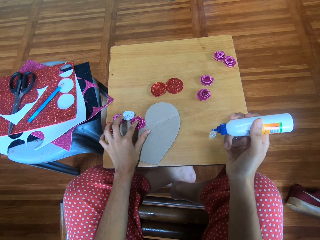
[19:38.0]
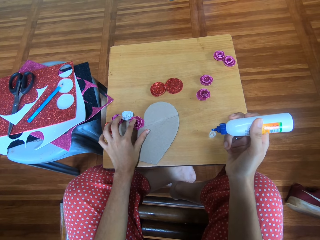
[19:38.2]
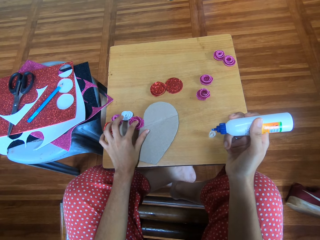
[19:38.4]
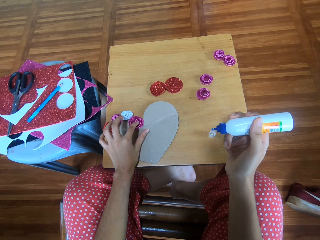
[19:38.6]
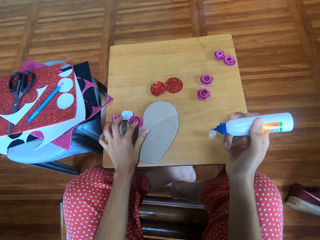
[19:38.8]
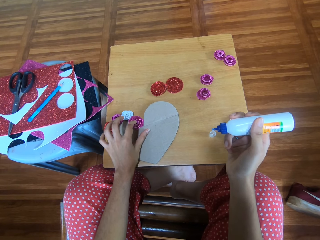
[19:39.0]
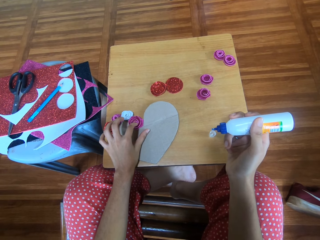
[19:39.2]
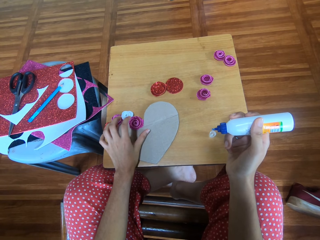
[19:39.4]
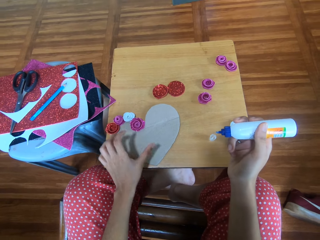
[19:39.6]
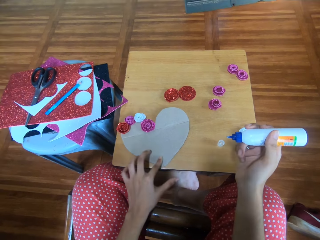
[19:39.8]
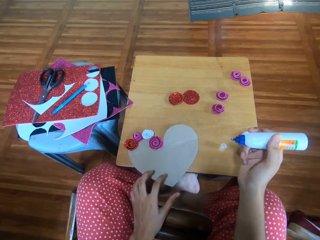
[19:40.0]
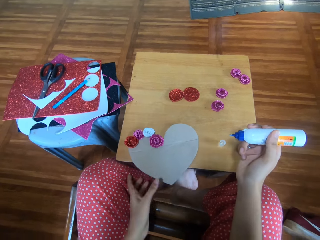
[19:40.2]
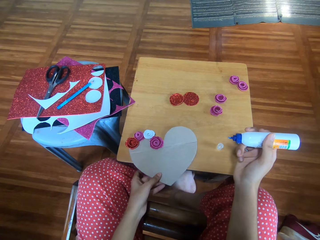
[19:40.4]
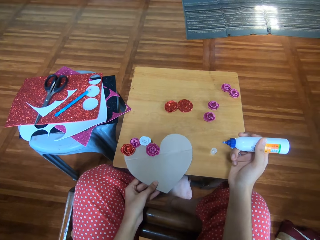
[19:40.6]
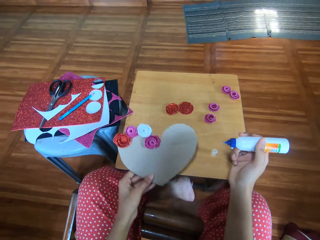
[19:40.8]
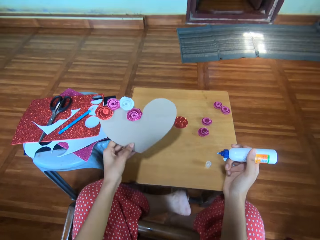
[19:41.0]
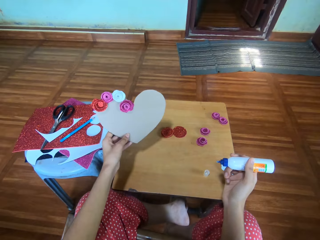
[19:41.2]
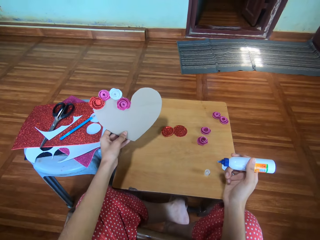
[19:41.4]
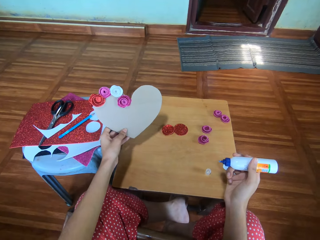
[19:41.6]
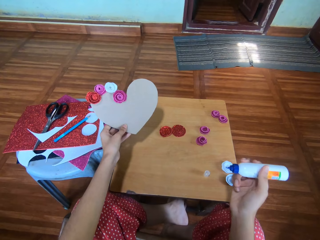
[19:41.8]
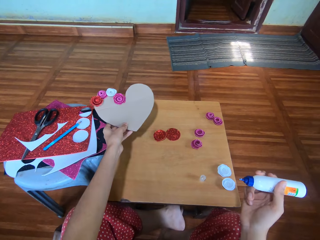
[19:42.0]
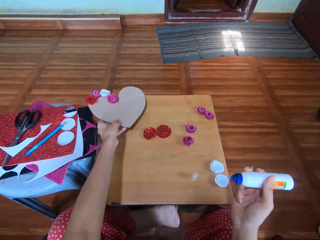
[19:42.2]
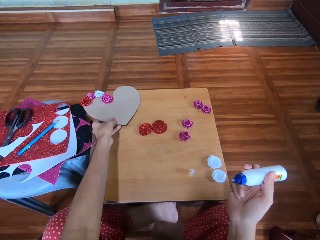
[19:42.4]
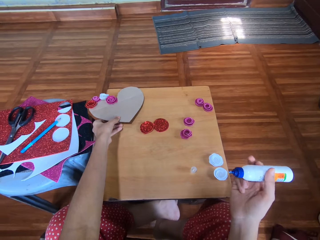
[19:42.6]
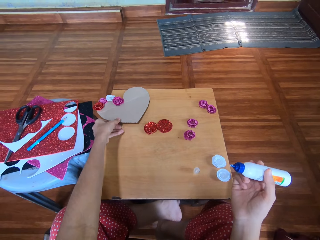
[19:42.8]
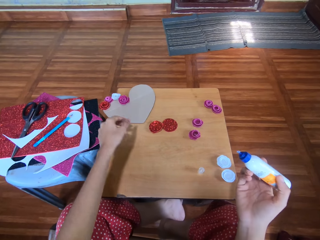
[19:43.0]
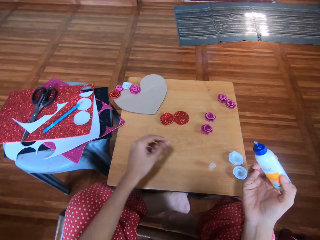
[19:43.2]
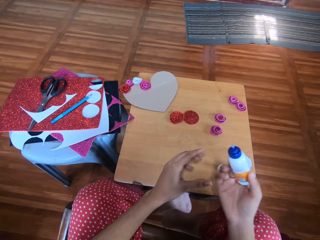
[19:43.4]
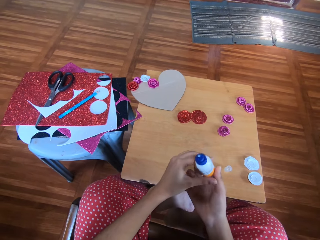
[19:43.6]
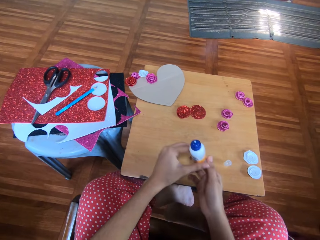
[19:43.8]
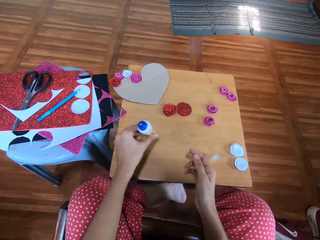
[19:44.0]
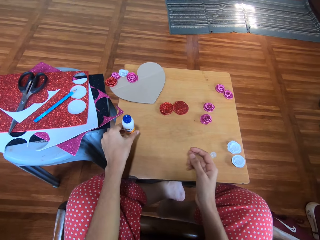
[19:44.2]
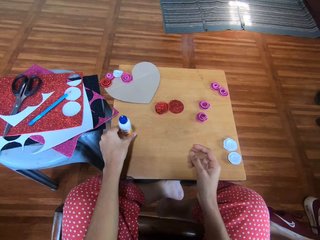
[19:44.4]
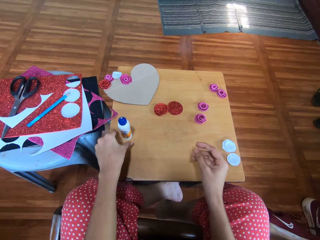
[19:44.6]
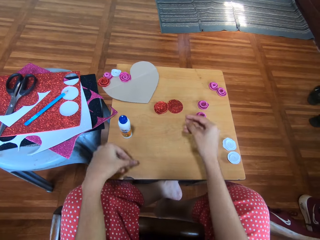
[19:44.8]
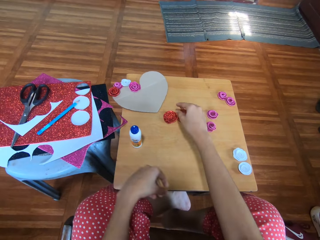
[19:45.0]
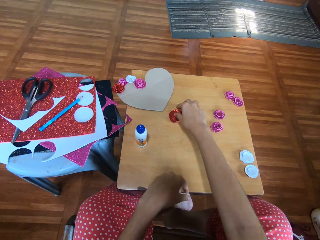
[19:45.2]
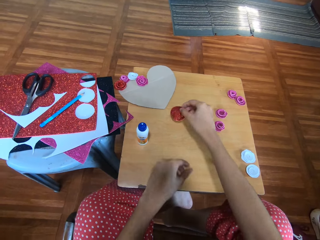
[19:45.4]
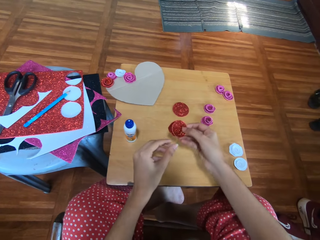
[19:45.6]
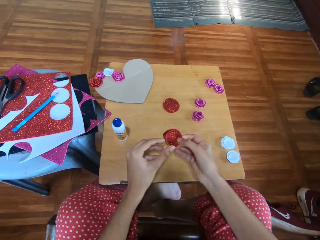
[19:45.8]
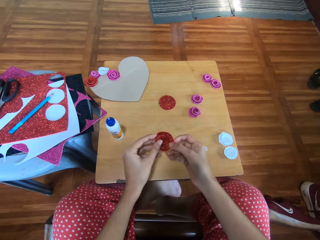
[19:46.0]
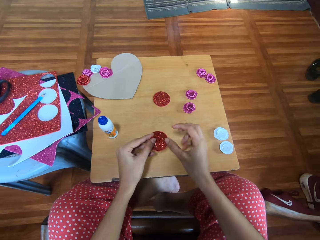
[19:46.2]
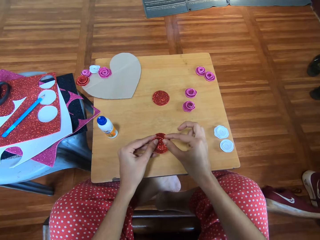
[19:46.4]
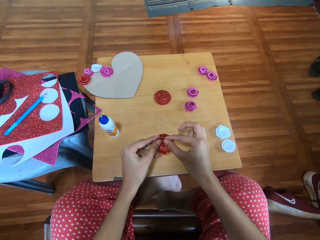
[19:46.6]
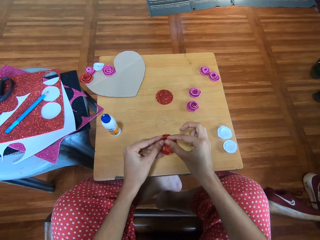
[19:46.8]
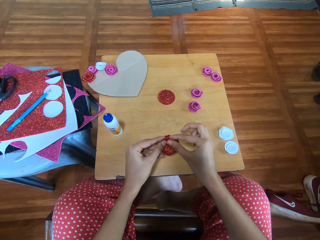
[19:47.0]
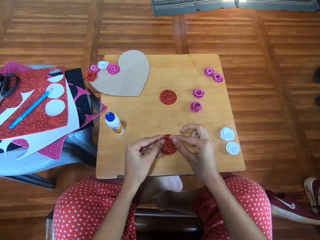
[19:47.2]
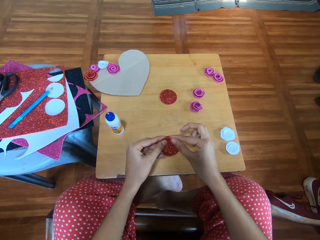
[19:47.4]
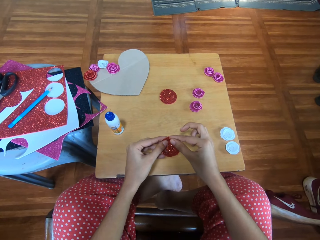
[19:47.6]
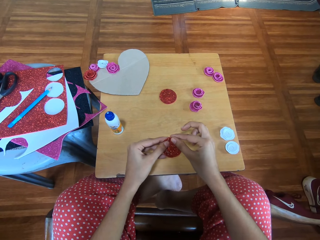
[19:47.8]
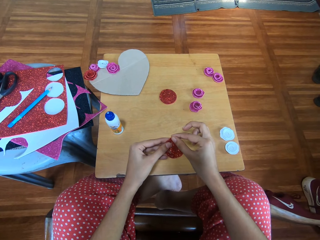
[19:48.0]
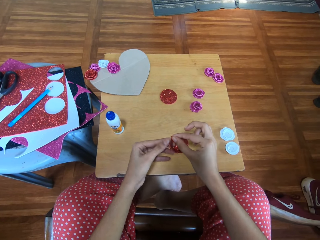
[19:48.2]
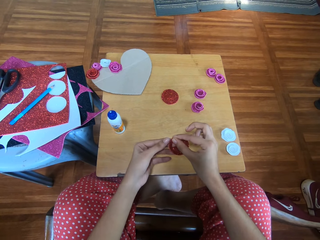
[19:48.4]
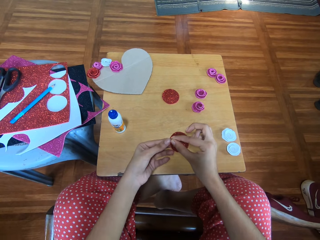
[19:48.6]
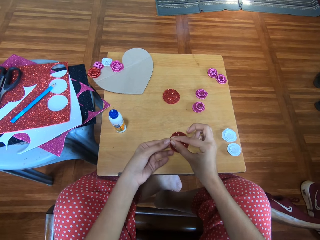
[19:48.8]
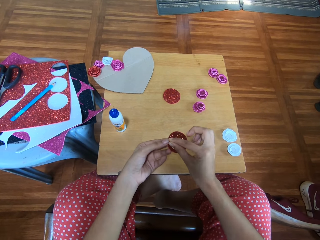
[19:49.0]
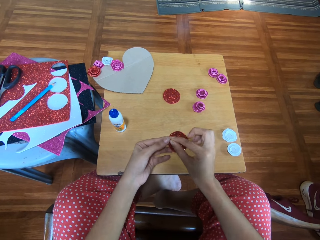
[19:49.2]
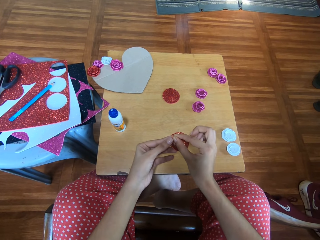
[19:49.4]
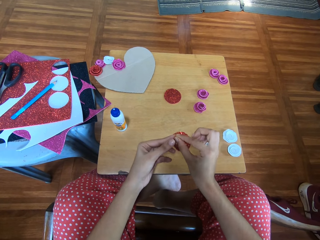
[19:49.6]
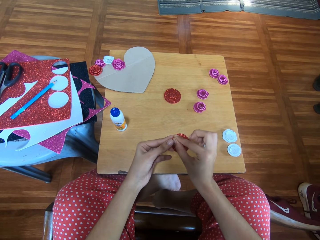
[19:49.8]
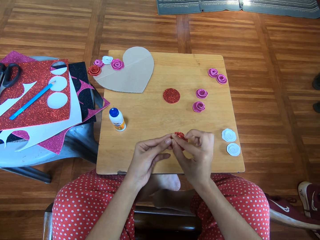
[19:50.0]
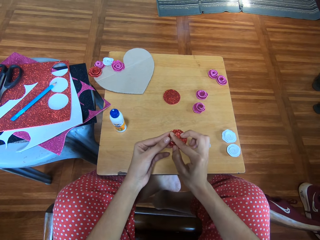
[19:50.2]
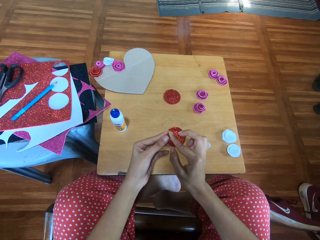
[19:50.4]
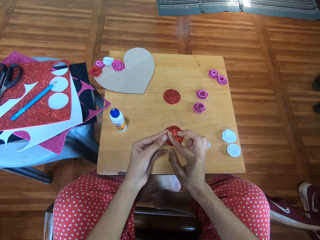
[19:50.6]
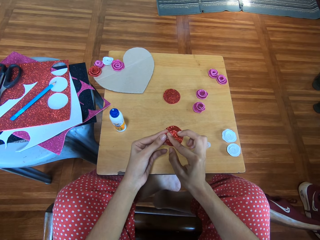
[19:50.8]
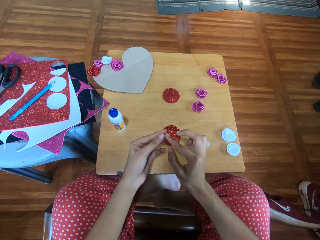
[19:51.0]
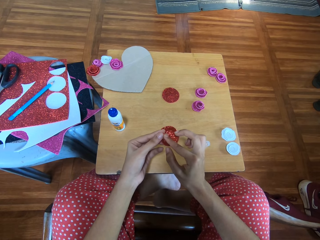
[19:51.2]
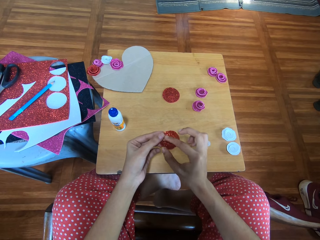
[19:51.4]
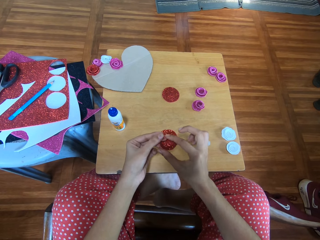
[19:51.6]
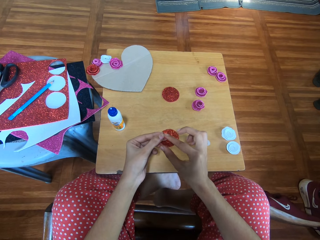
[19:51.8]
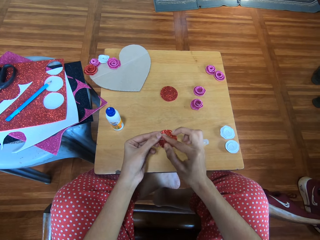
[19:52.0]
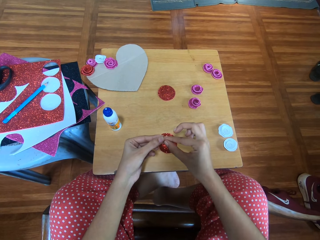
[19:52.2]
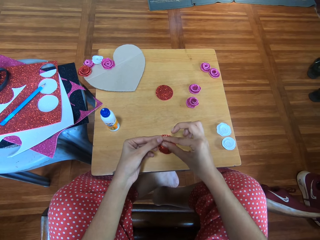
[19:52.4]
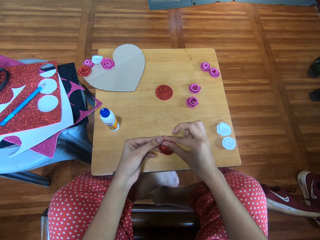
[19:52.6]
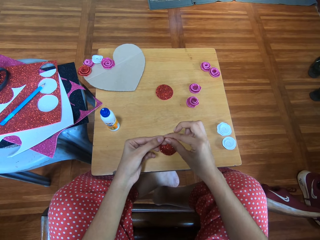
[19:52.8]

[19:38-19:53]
The camera wearer shifts the cardboard paper on the table with her left hand. She picks up the cardboard paper from the table with her left hand. She holds up the paper. She drops the cardboard paper on the table with her left hand. She passes the bottle from her right hand to left hand. She drops the bottle of glue on the table. She picks a piece of glitter paper or decoration from the table with her left hand. She folds the piece of glitter paper with both hands. She holds the decoration.

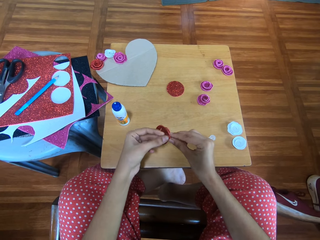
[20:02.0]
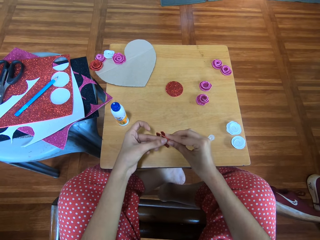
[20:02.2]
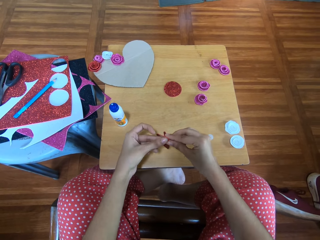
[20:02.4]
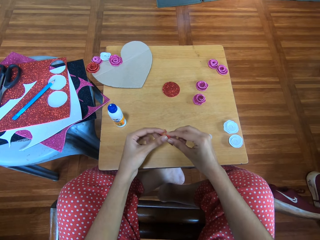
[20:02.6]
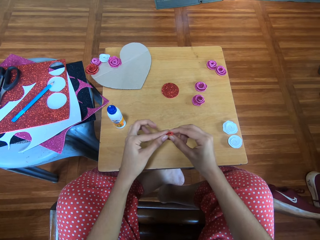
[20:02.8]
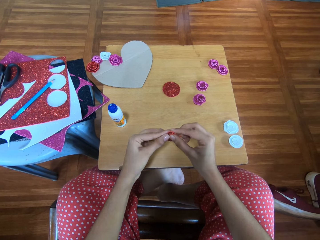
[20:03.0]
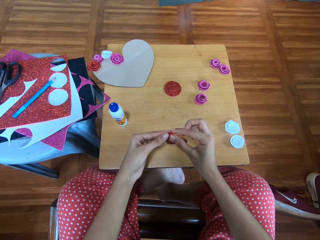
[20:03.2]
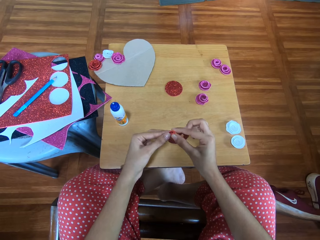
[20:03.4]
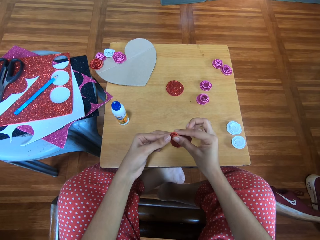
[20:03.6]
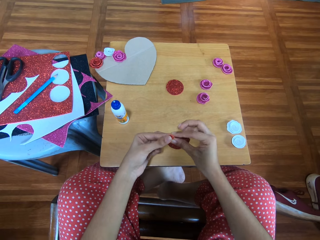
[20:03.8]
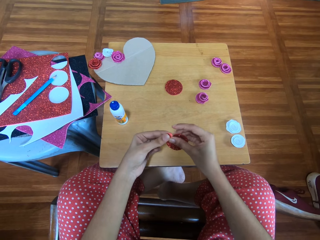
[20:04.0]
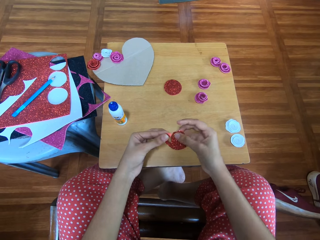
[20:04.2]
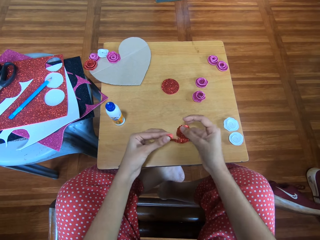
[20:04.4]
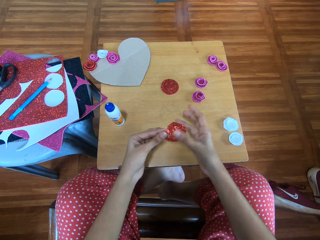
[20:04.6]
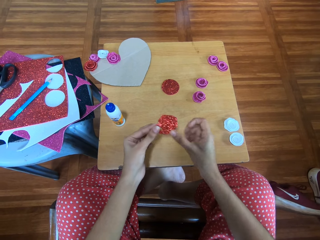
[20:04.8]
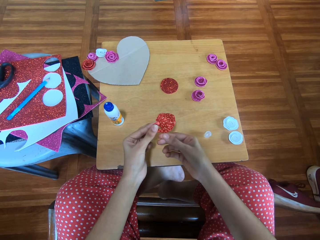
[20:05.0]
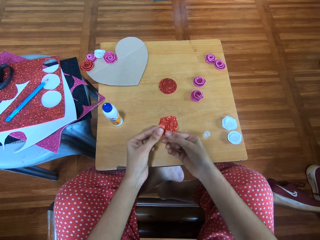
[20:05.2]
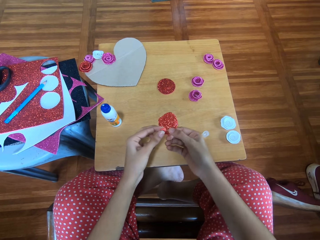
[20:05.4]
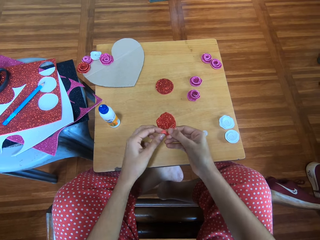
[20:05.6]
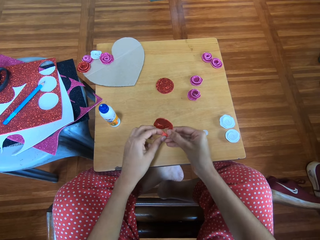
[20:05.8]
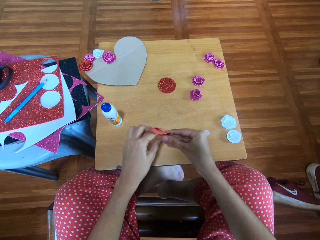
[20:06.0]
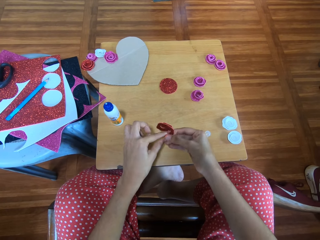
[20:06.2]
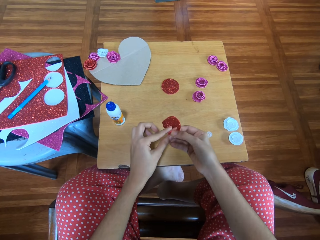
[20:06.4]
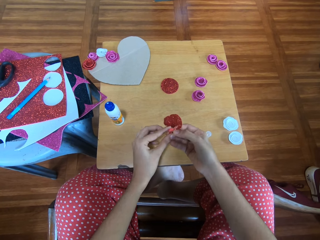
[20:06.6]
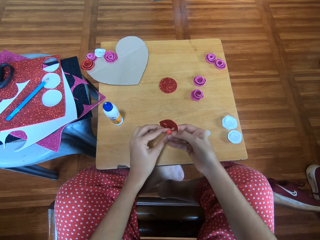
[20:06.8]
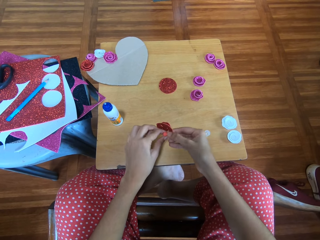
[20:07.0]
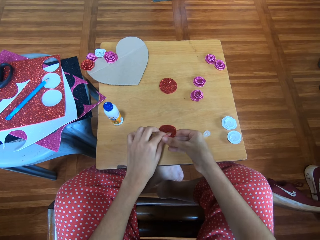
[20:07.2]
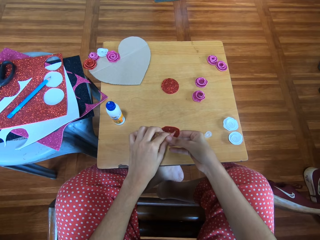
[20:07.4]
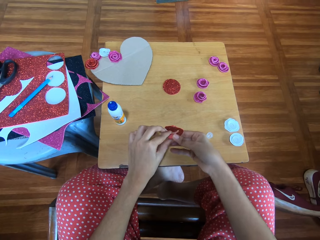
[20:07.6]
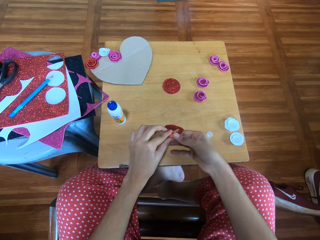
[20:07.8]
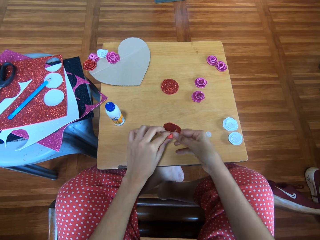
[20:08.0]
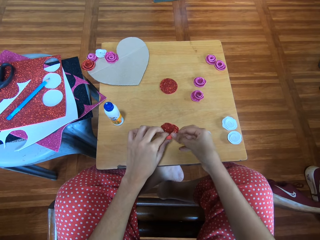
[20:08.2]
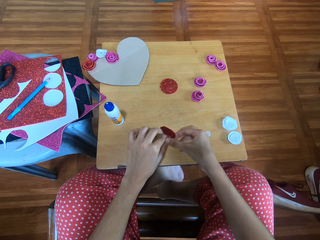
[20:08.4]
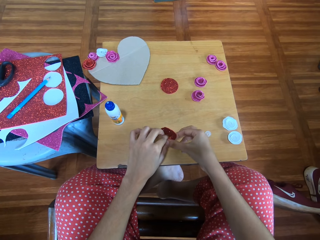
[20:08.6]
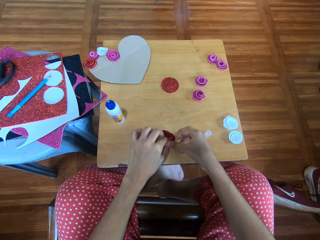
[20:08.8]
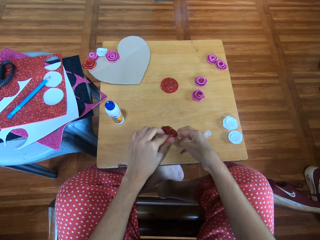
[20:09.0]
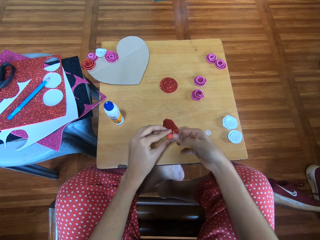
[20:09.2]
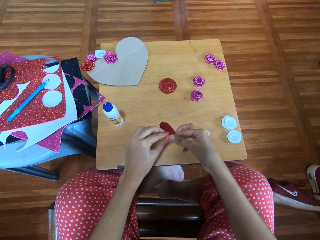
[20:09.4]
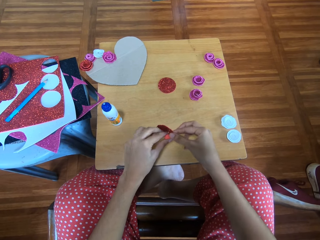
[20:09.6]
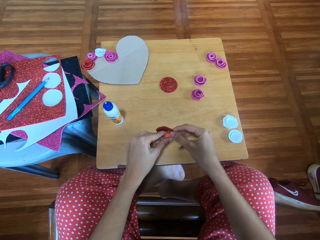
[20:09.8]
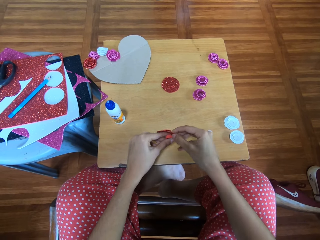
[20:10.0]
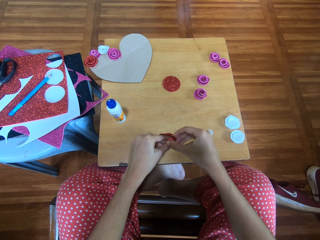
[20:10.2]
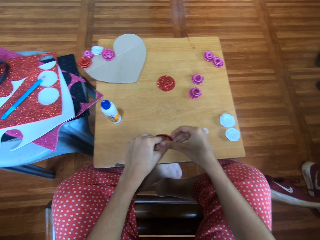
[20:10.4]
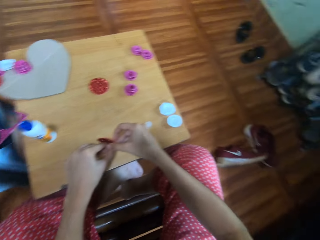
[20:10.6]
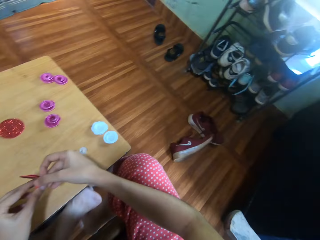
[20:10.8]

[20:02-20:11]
The camera wearer makes the decoration.
